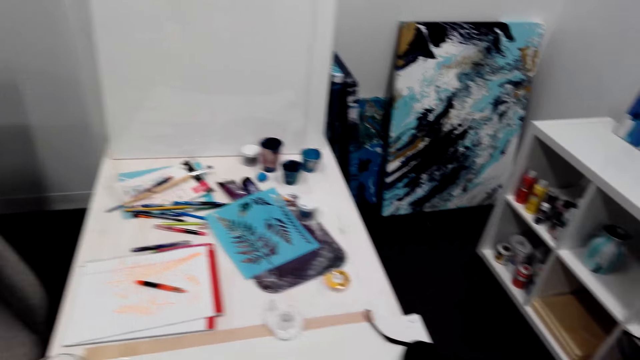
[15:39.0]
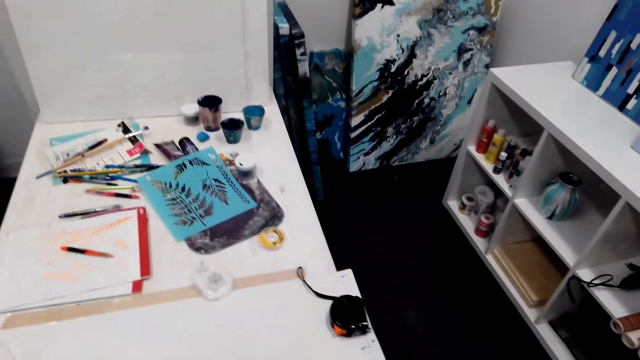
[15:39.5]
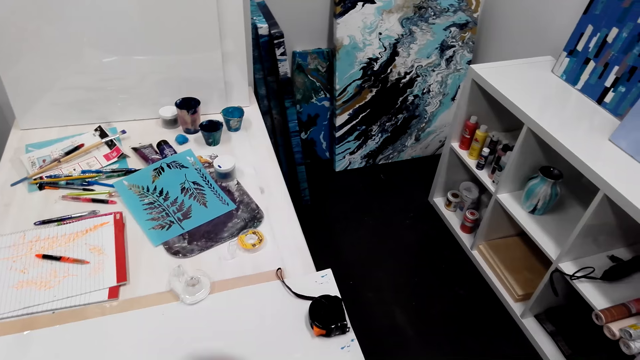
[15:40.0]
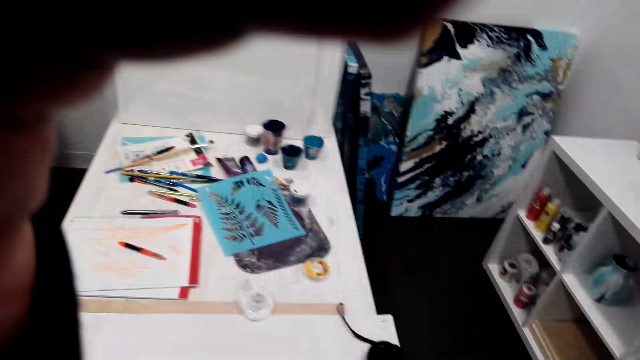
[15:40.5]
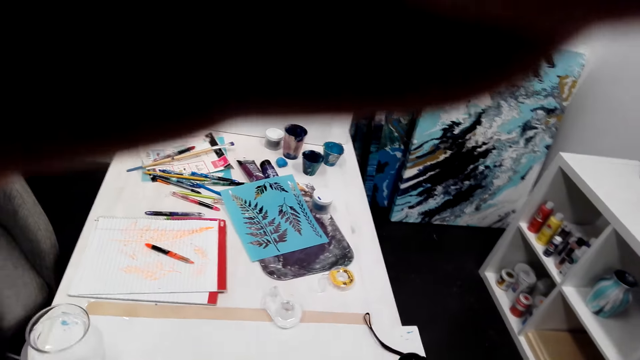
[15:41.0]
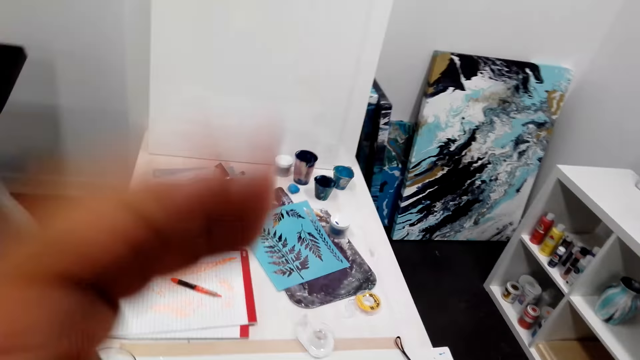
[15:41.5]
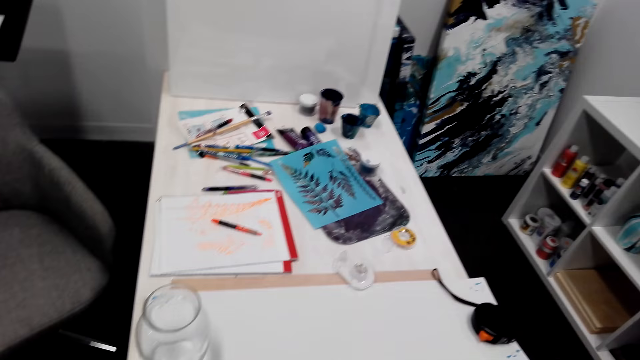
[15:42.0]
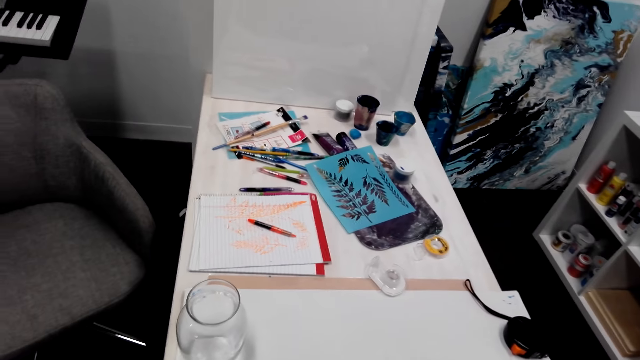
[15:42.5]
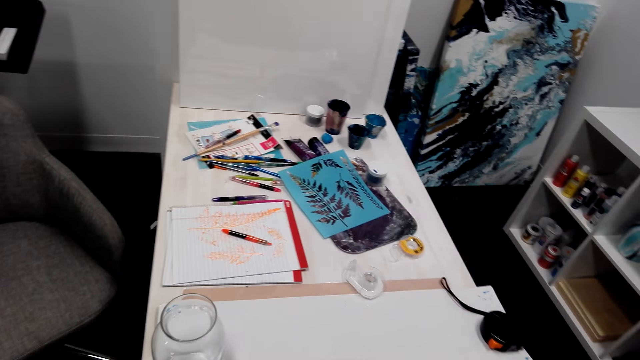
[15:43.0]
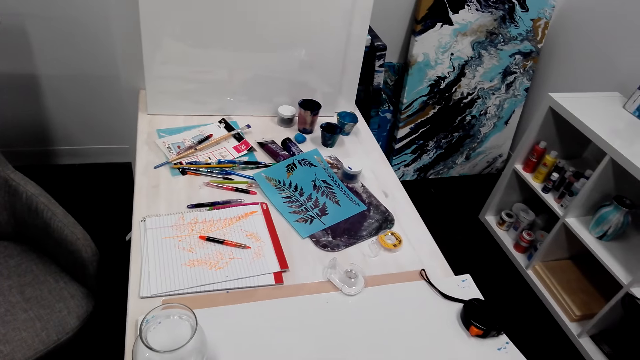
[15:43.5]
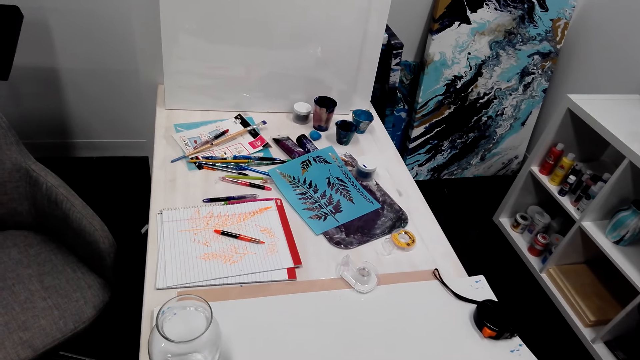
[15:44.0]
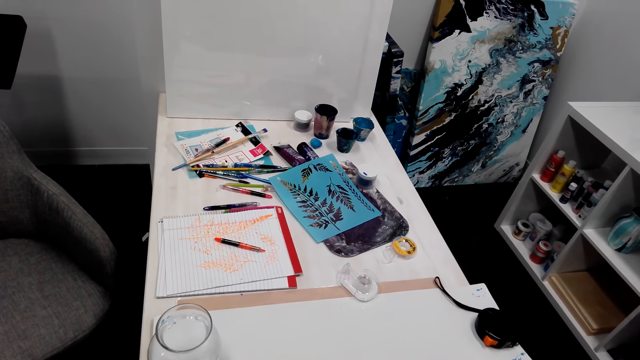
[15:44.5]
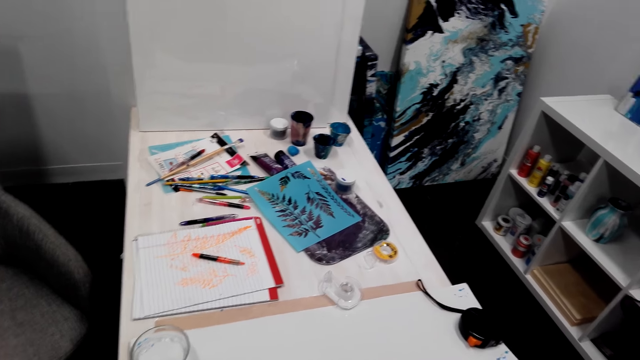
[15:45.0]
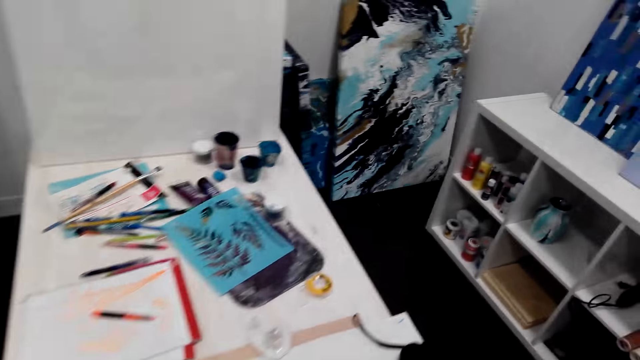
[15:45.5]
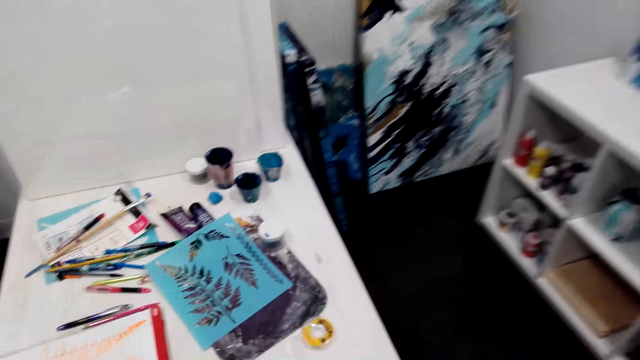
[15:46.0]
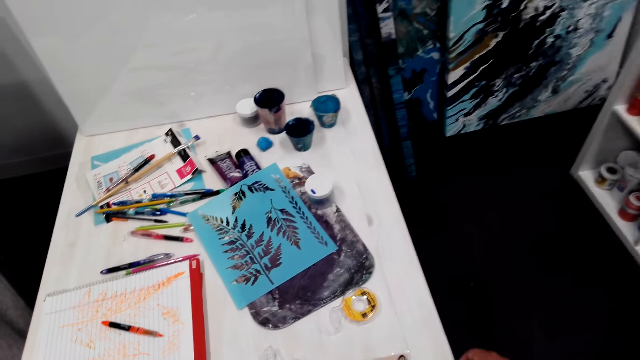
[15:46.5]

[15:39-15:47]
The camera wearer adjusts the camera on the head. They raise a hand.

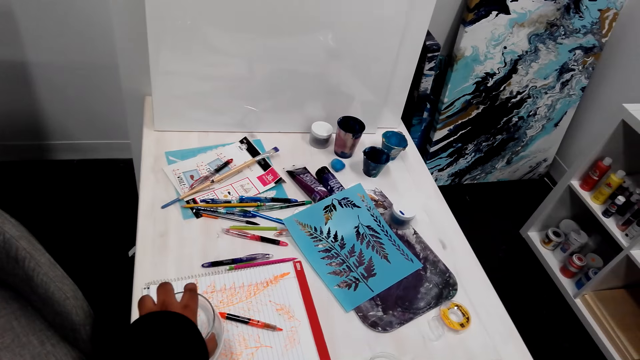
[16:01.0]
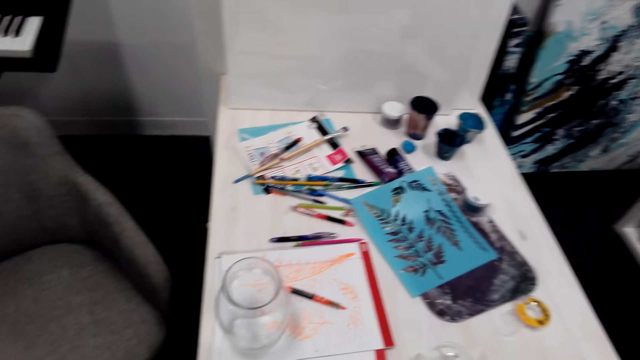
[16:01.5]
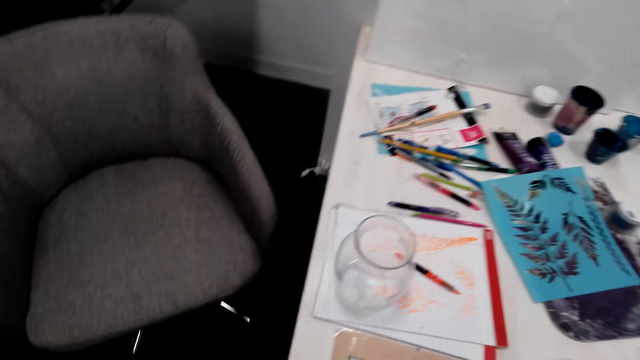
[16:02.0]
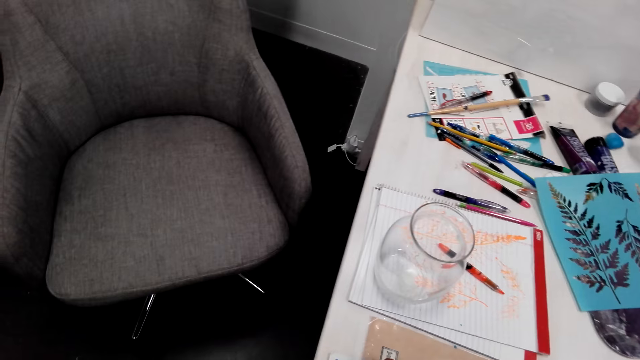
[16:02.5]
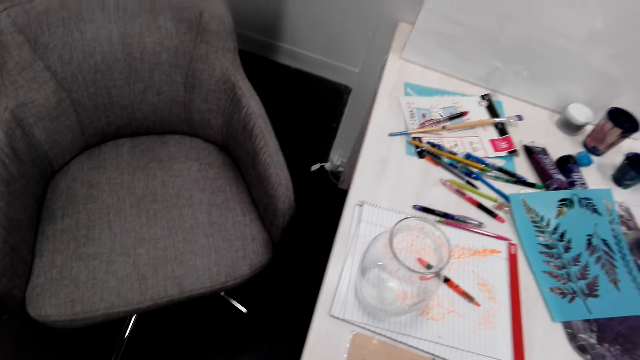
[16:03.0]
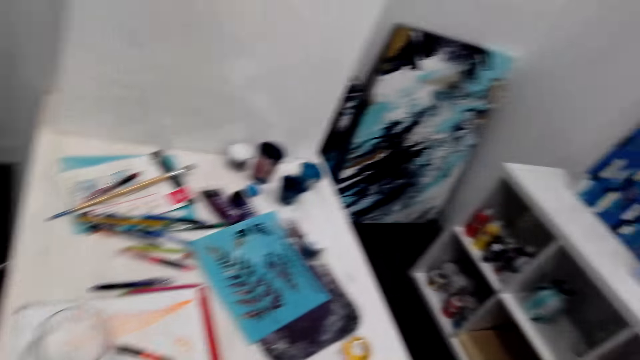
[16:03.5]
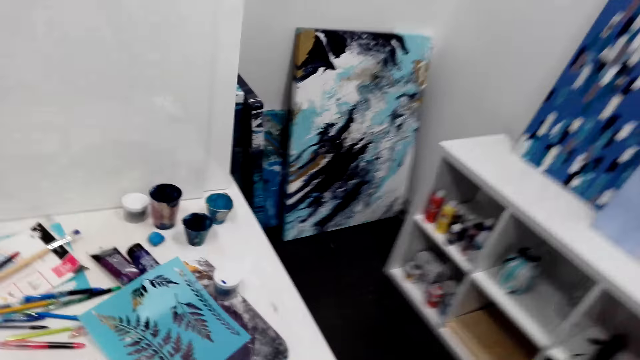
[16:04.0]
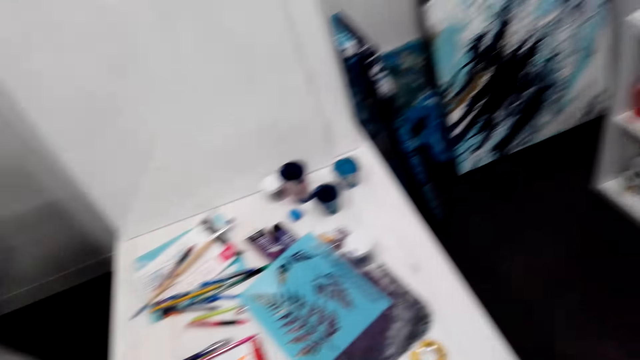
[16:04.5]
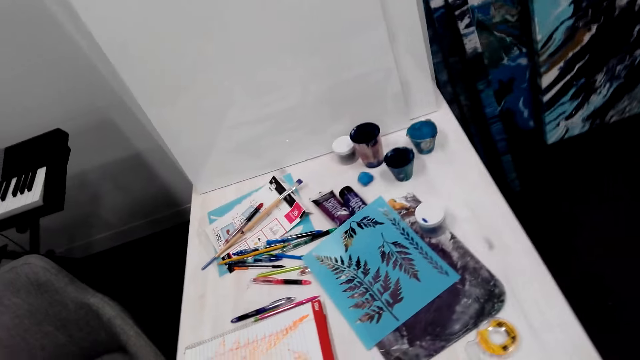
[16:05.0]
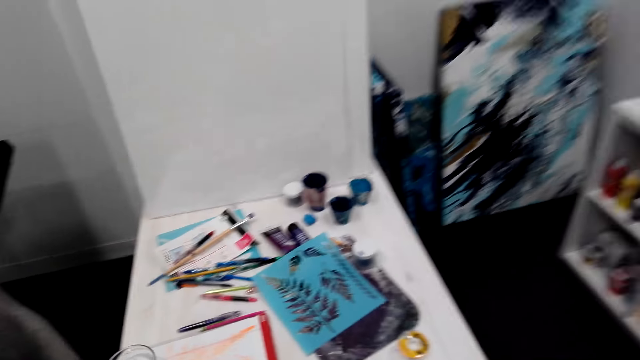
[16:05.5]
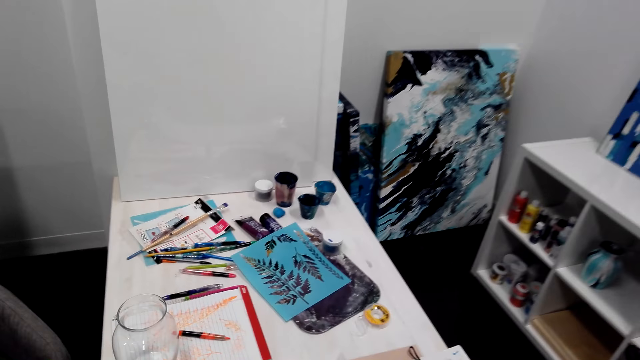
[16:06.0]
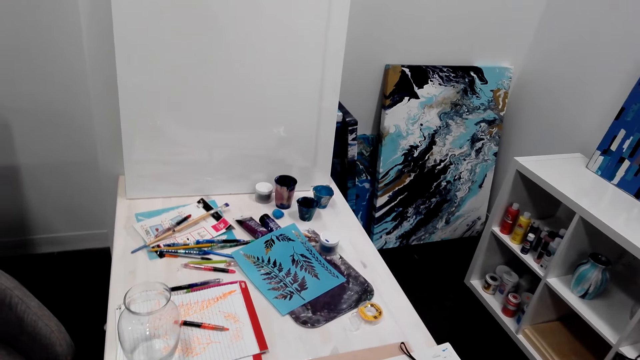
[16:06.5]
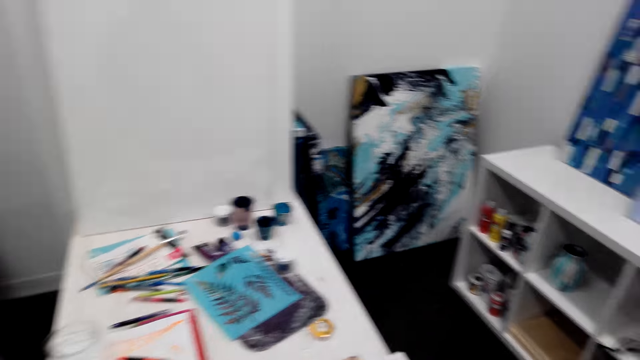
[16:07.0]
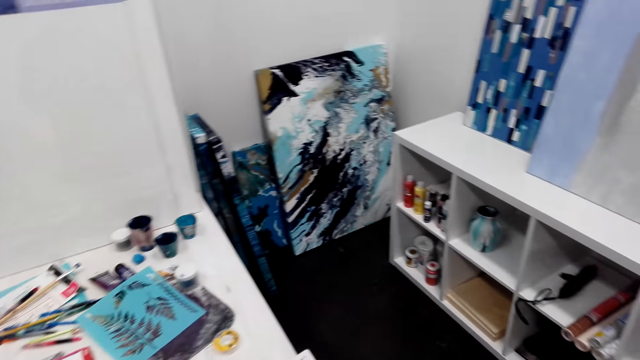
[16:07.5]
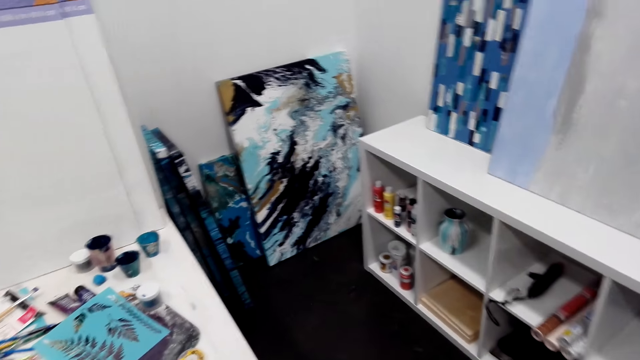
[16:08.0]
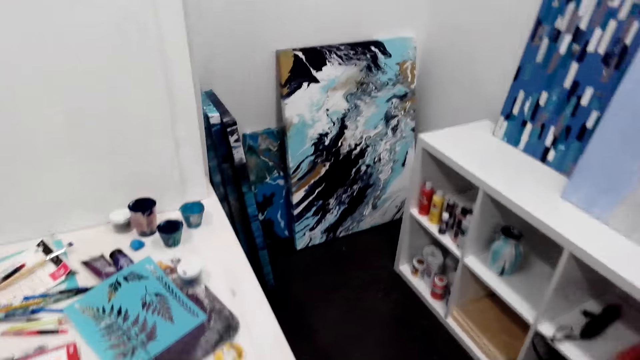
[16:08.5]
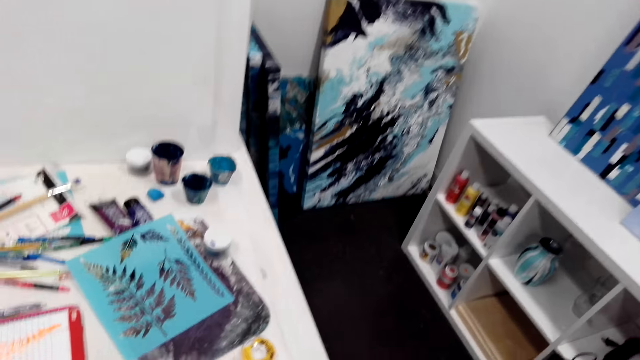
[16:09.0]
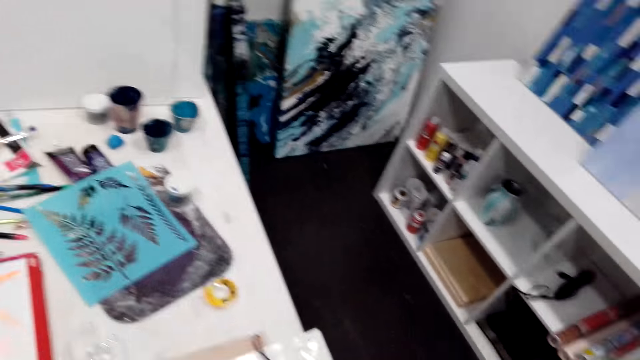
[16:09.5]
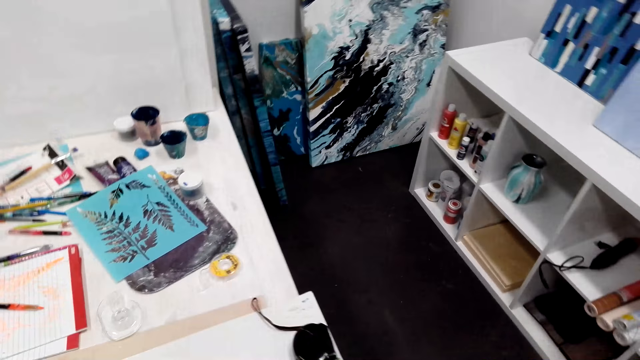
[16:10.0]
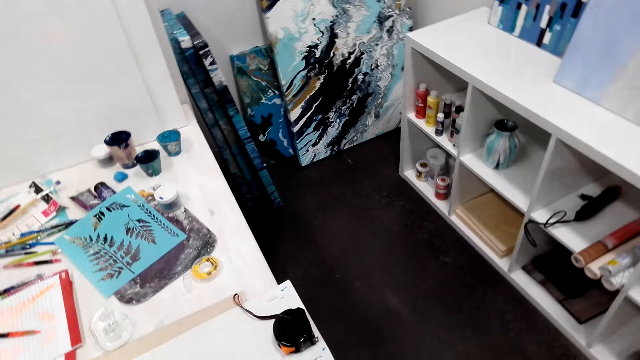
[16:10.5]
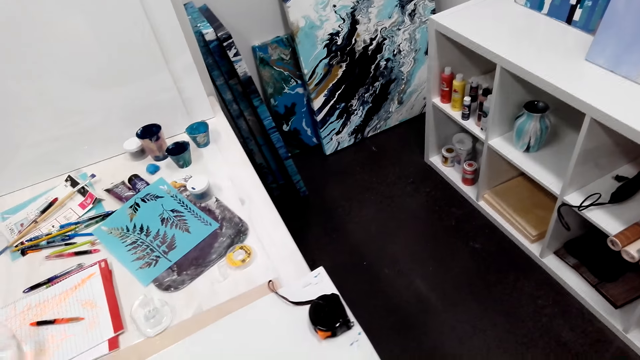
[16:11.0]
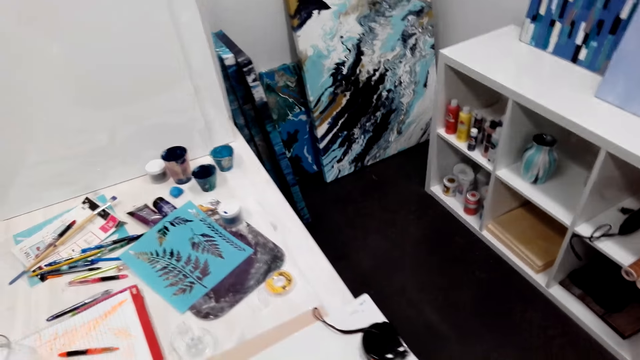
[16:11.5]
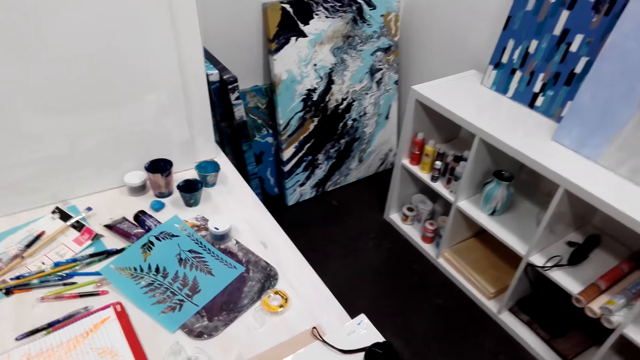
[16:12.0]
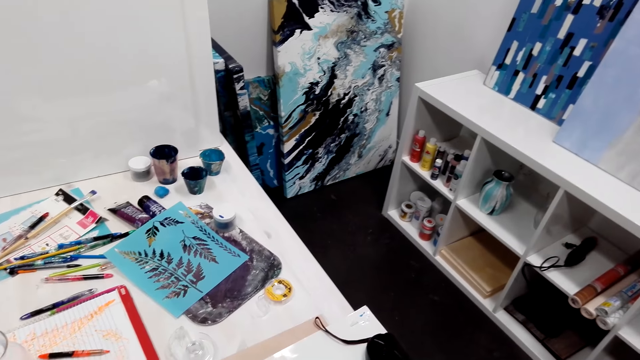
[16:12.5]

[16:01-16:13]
The camera wearer puts a glass on the table. They move around.
